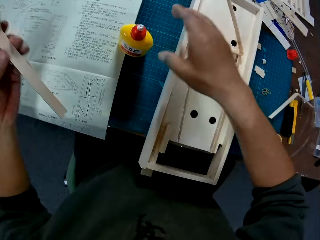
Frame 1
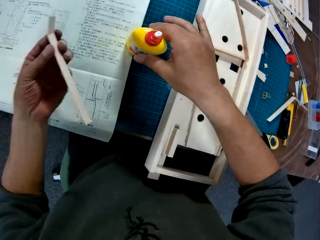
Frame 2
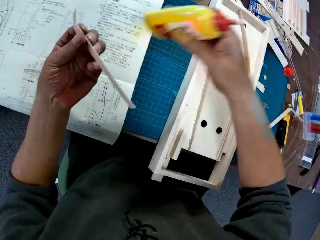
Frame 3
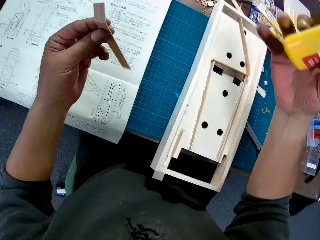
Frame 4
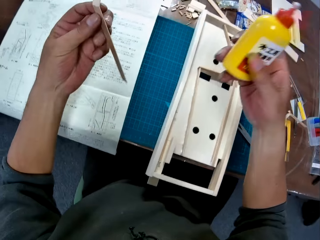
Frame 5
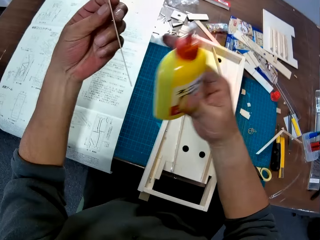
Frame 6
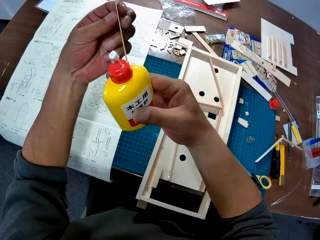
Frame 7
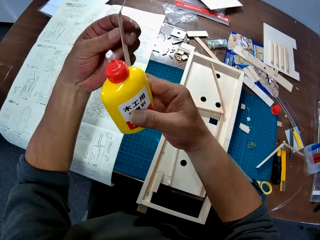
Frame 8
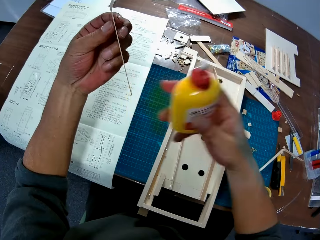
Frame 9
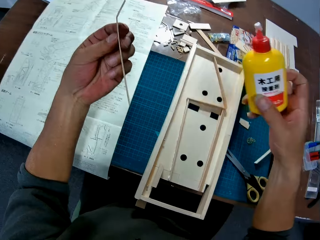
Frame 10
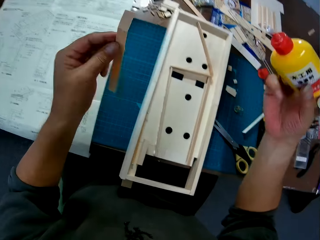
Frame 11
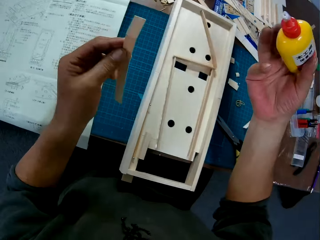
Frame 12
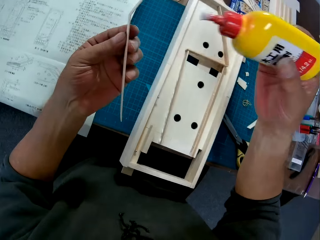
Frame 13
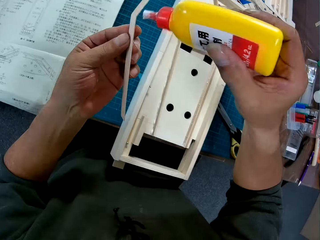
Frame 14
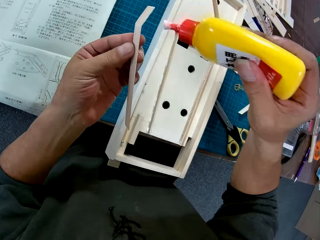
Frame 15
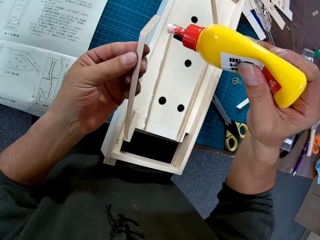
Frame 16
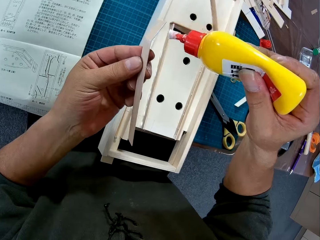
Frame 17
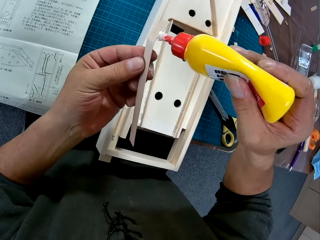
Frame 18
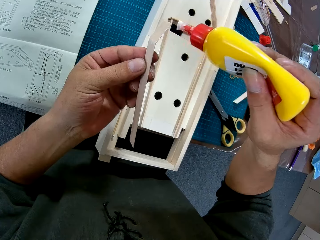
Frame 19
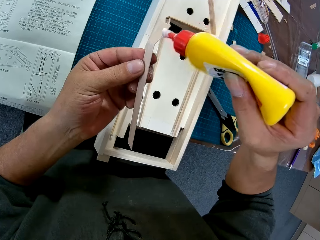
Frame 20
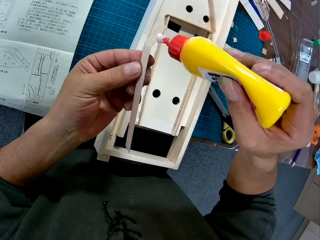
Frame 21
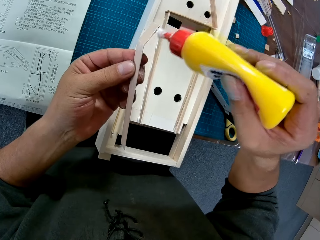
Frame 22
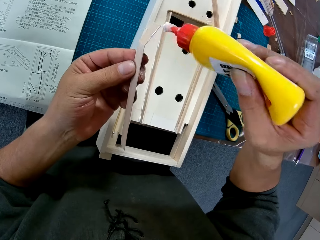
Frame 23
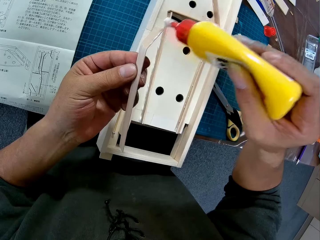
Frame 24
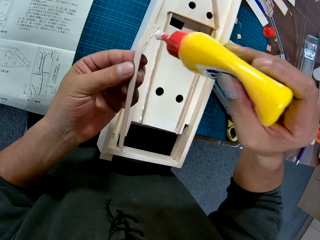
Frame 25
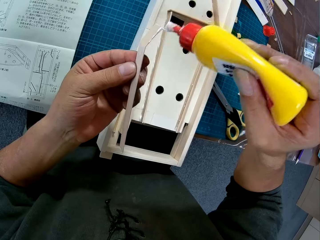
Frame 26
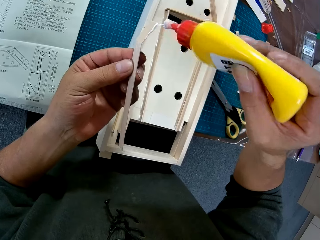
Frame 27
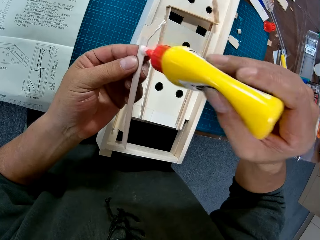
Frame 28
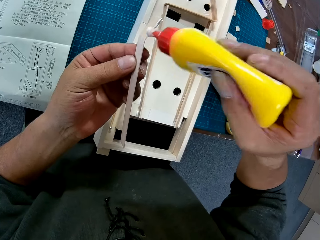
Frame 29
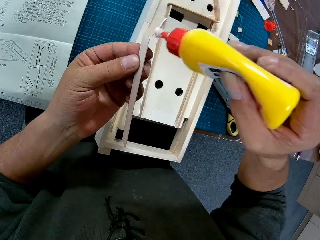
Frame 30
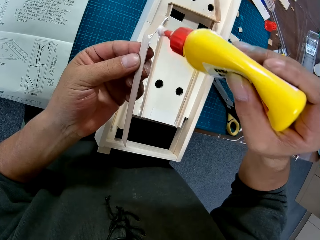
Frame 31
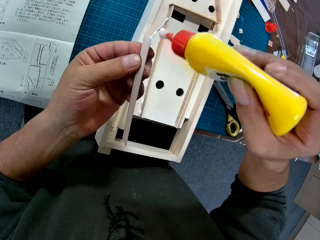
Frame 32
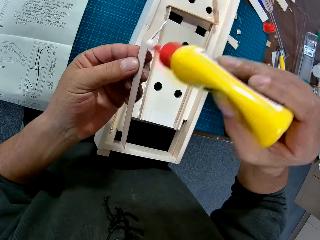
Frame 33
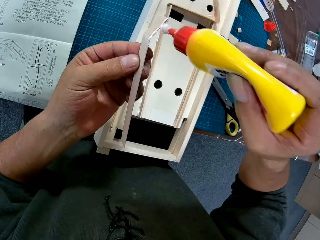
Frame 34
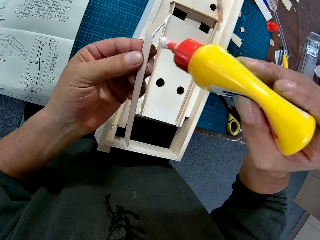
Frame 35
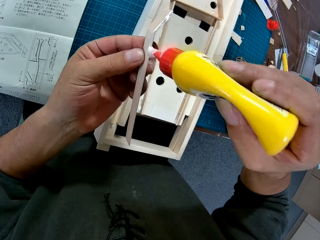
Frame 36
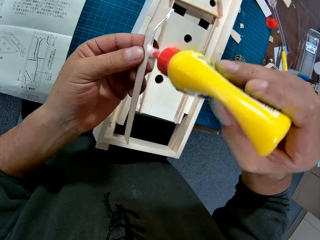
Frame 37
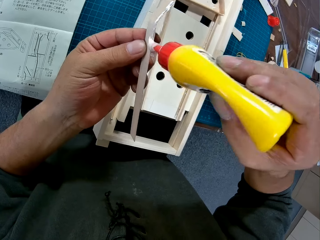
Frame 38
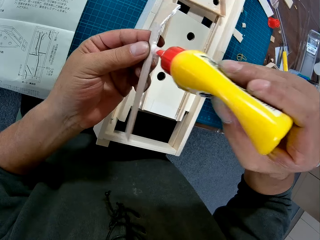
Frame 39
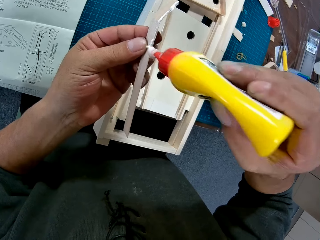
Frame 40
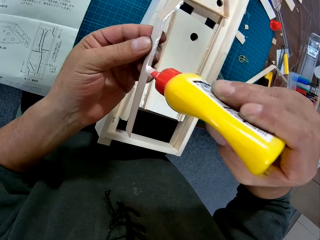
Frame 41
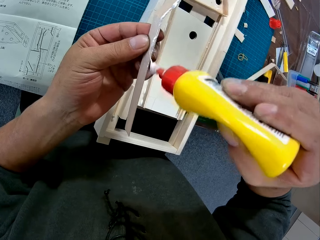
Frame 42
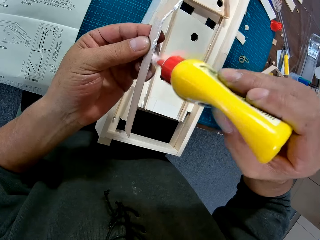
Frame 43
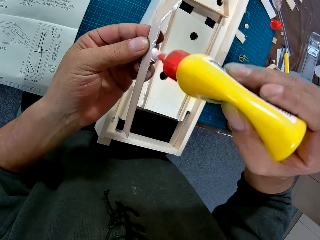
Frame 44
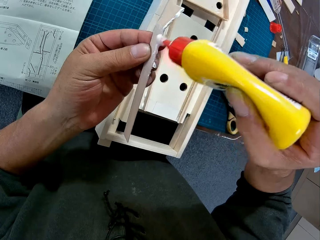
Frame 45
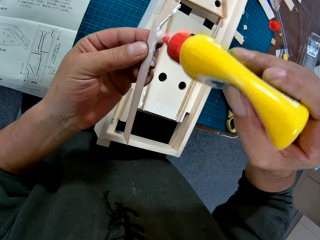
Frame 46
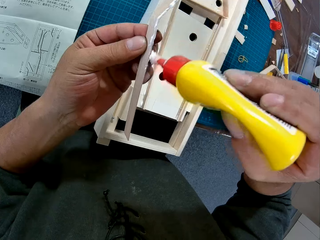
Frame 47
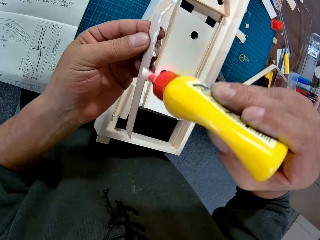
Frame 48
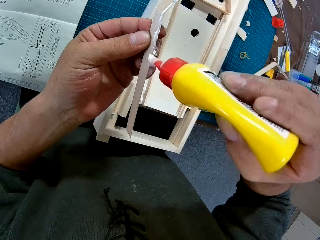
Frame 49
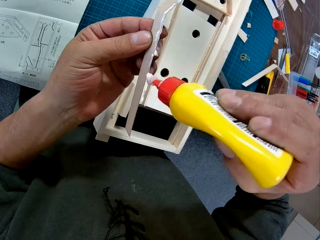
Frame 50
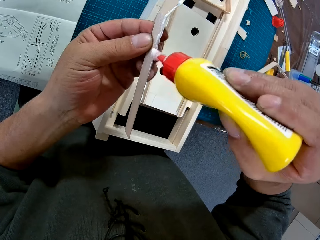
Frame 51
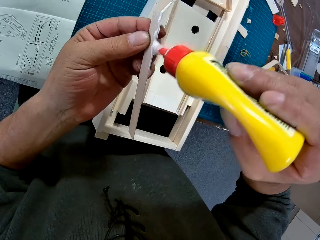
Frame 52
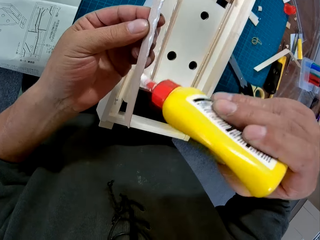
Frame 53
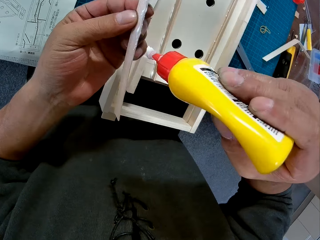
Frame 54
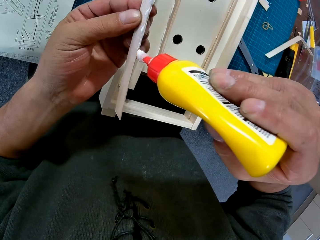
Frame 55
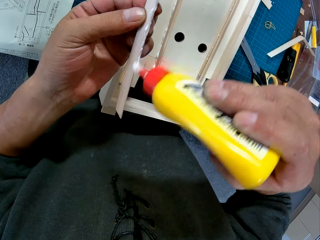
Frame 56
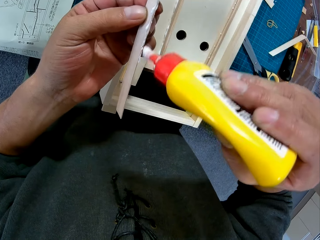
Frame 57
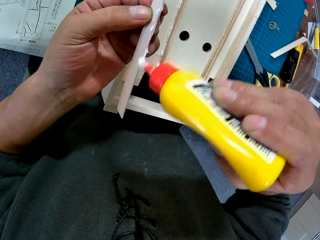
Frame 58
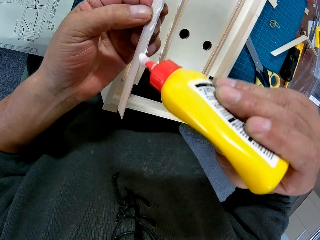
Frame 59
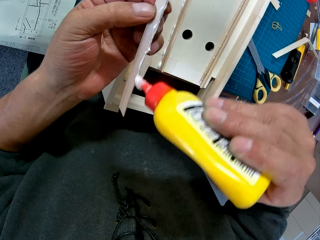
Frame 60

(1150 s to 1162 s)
The camera wearer picks up the glue bottle from a cutting mat with his right hand. He applies glue from the bottle to the piece of wood.

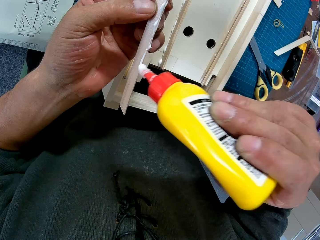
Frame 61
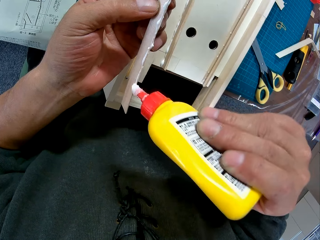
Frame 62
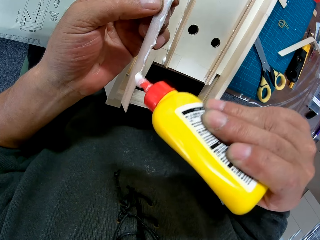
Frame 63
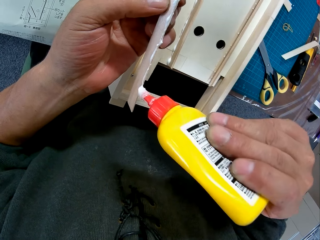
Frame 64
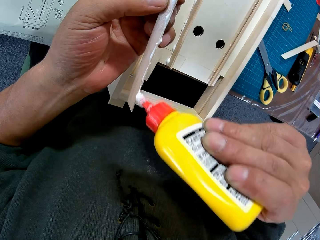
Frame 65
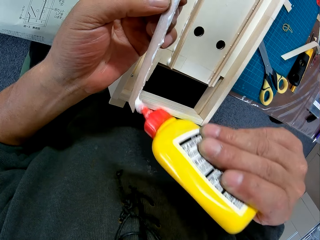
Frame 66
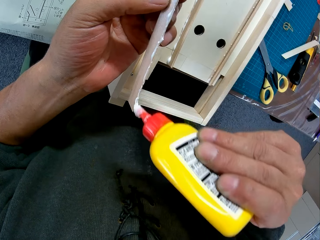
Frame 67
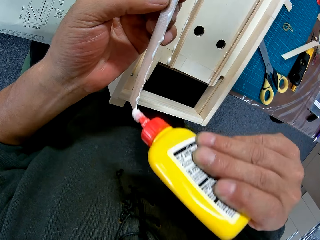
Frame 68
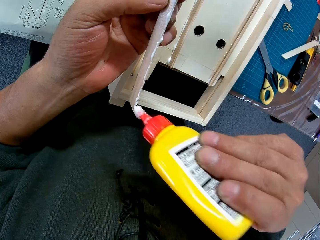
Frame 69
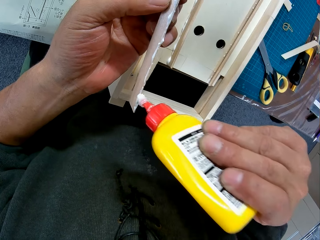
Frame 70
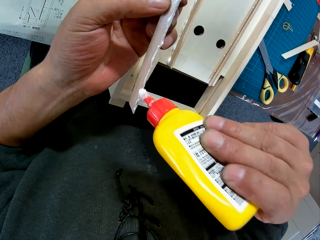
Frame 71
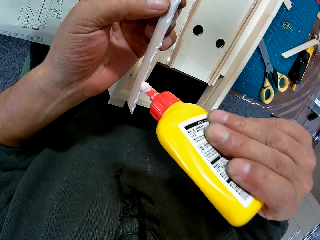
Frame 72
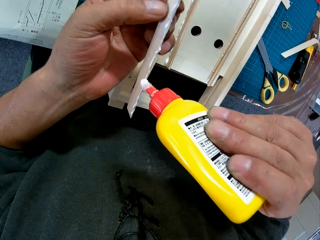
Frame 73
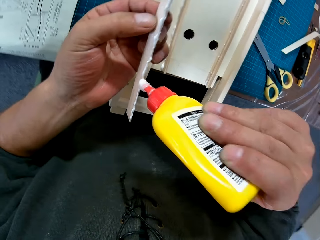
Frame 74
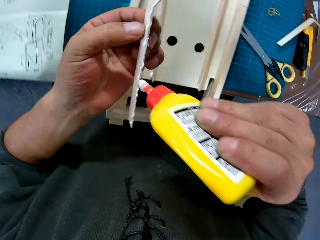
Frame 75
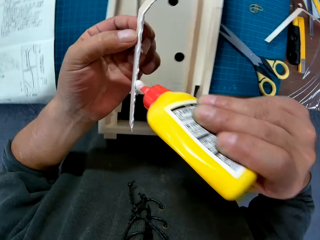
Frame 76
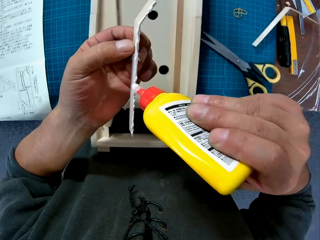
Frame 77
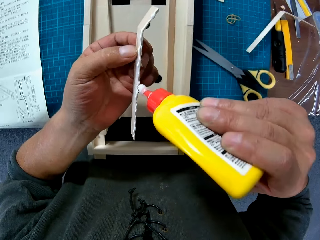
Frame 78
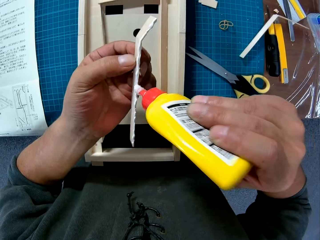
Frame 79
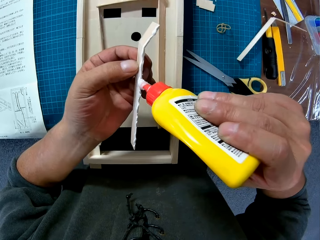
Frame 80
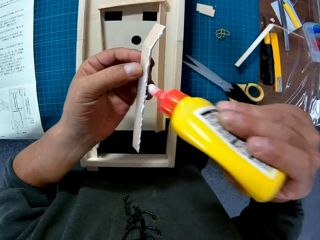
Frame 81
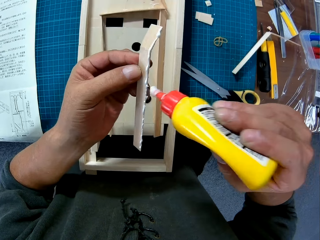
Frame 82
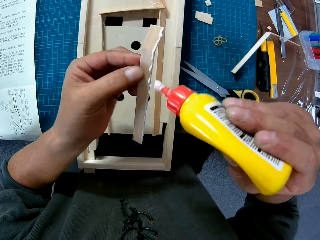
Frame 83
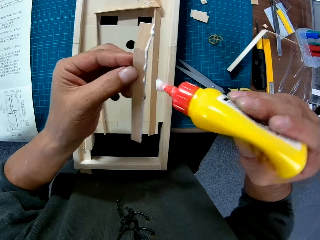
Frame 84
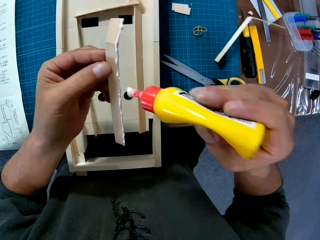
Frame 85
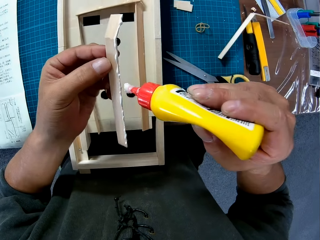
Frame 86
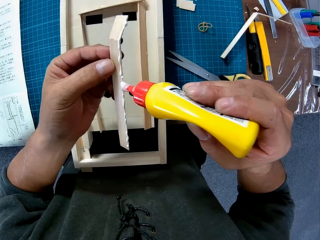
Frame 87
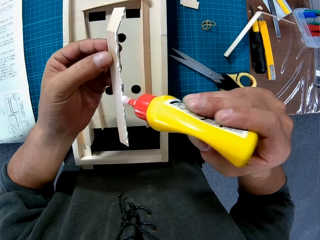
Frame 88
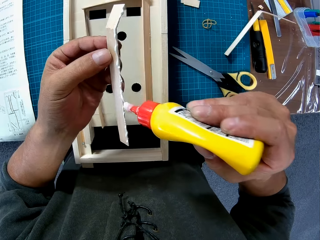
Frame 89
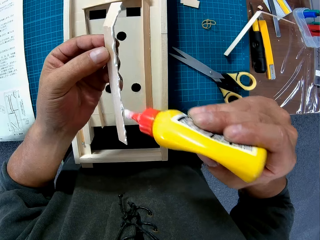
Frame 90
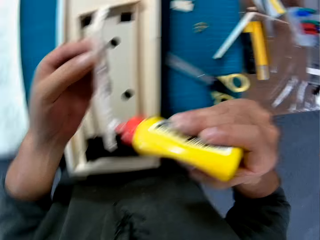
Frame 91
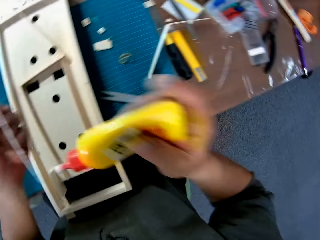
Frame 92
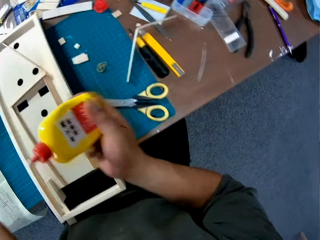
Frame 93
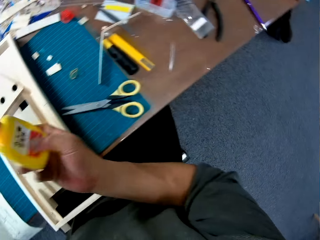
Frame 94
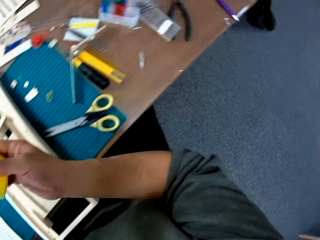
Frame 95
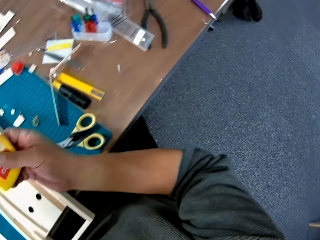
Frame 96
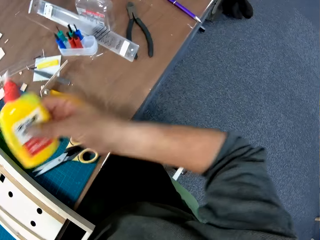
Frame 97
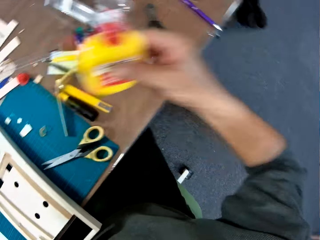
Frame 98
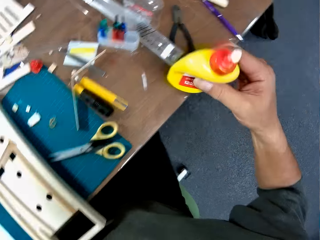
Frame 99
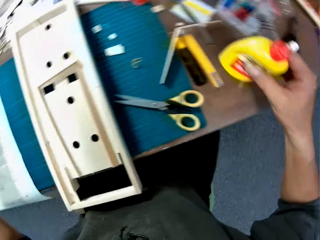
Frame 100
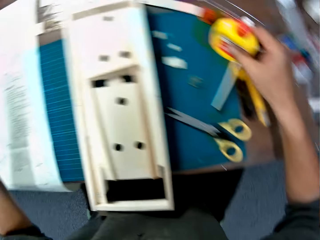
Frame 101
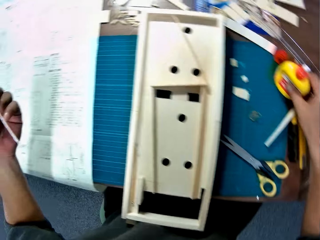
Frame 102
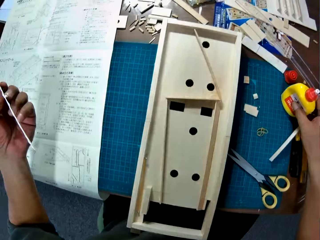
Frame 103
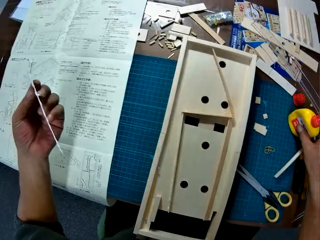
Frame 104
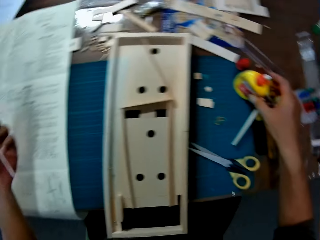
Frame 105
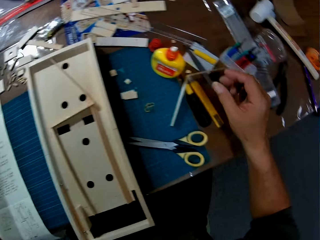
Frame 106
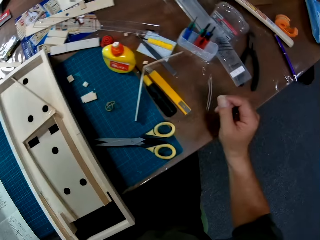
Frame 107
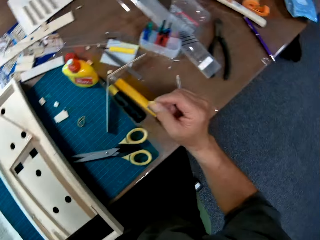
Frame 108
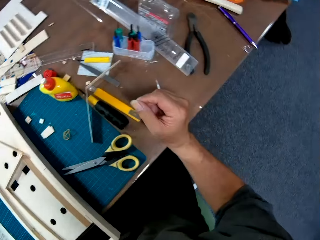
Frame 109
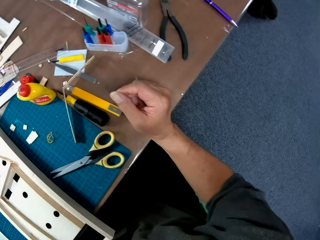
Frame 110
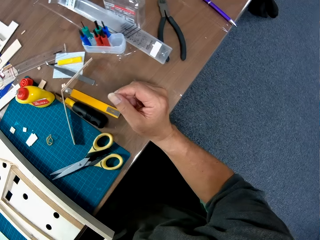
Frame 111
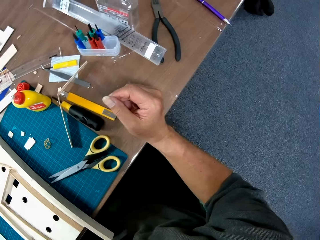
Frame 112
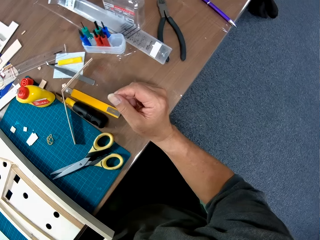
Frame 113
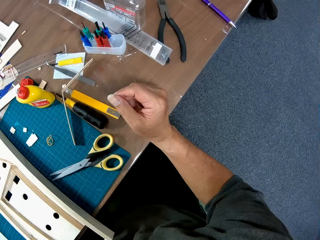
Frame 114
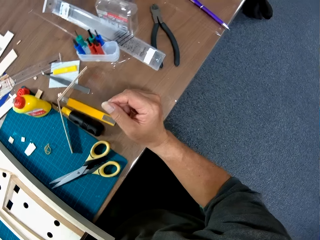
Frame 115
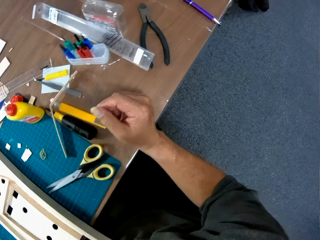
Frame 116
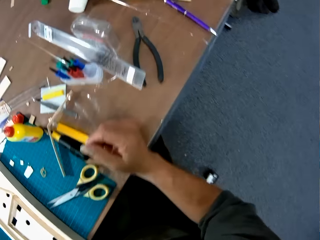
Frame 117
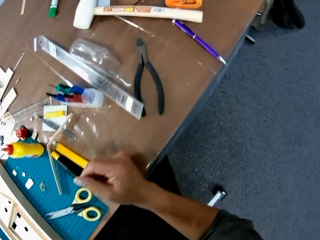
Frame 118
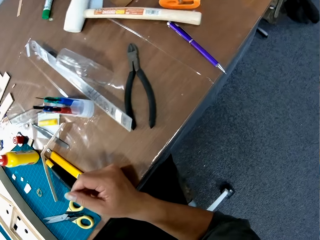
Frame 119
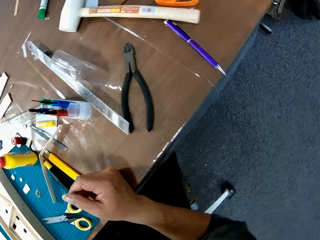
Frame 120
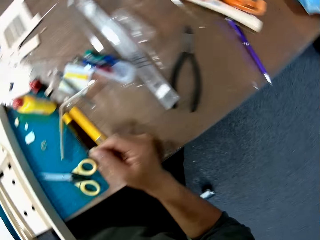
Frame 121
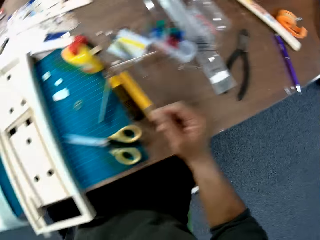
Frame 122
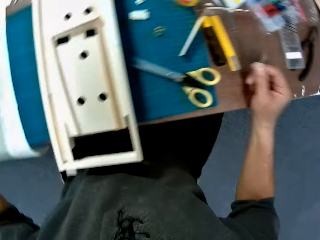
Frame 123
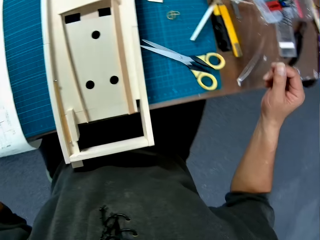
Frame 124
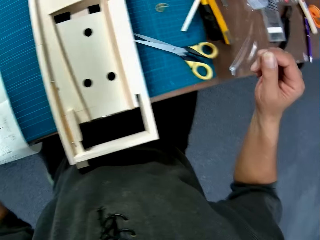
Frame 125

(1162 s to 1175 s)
The camera wearer drops the bottle on the table with his right hand. He holds the table with a hand and looks around the table.
